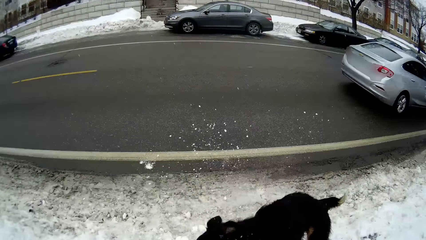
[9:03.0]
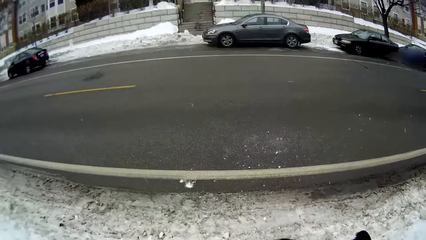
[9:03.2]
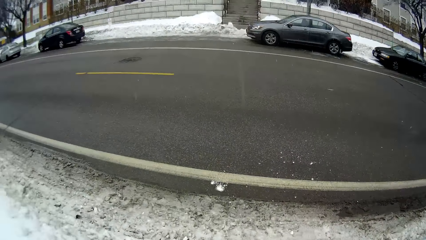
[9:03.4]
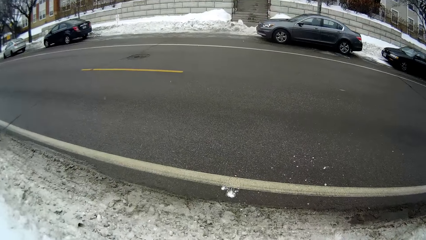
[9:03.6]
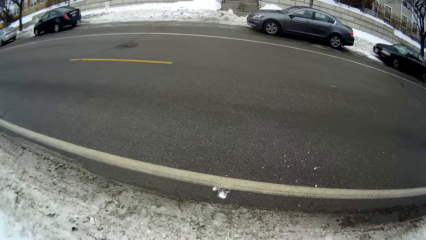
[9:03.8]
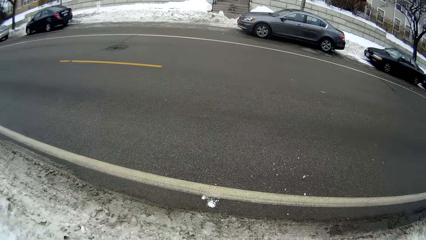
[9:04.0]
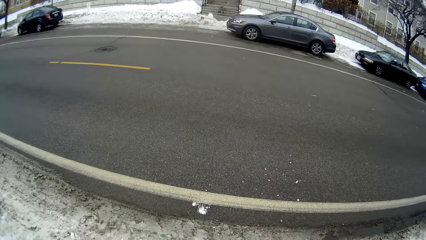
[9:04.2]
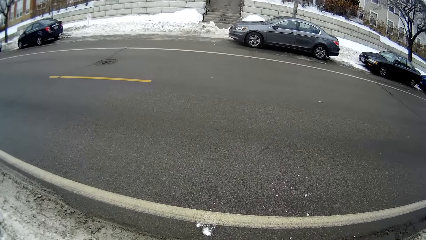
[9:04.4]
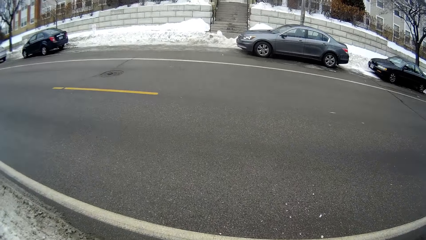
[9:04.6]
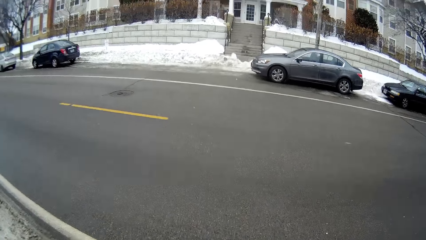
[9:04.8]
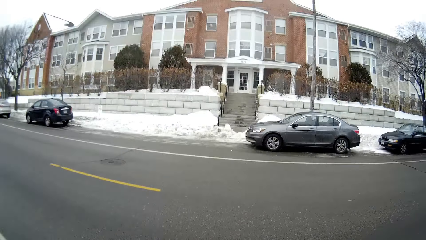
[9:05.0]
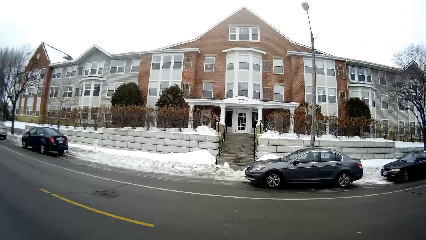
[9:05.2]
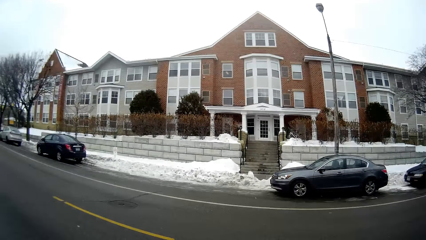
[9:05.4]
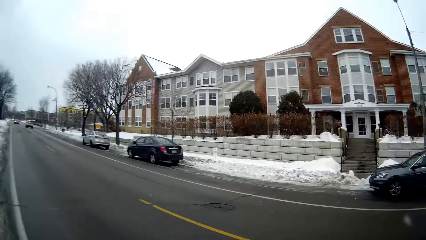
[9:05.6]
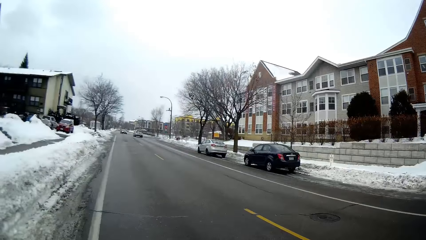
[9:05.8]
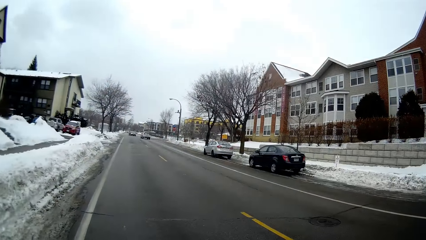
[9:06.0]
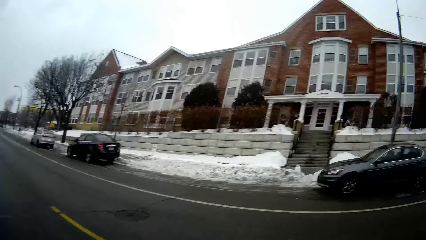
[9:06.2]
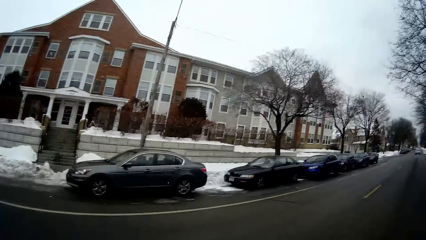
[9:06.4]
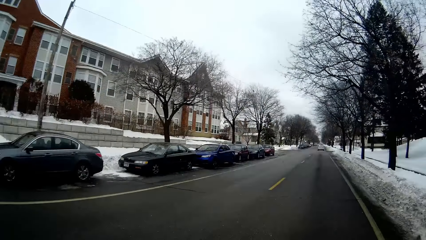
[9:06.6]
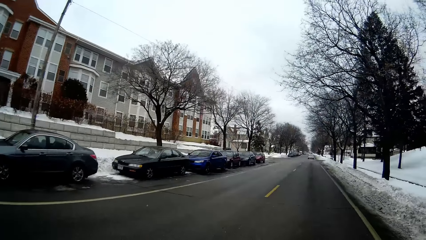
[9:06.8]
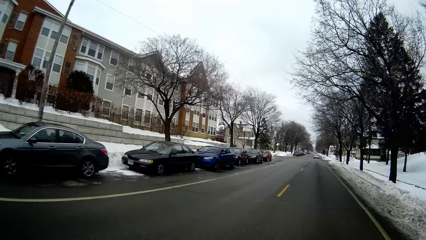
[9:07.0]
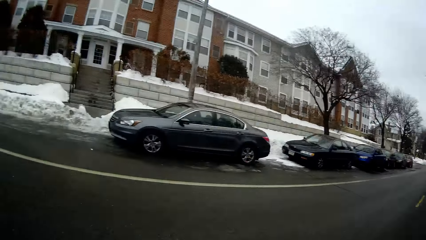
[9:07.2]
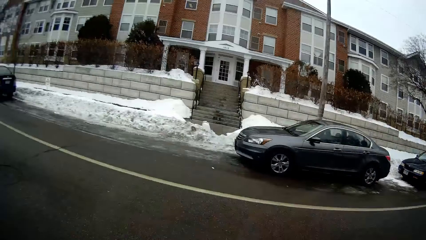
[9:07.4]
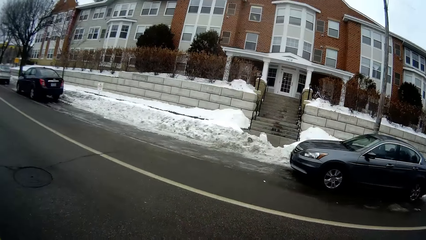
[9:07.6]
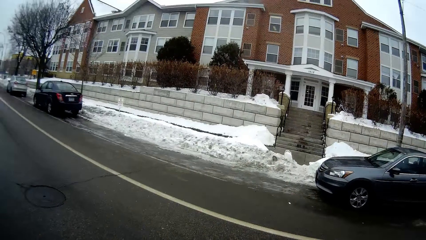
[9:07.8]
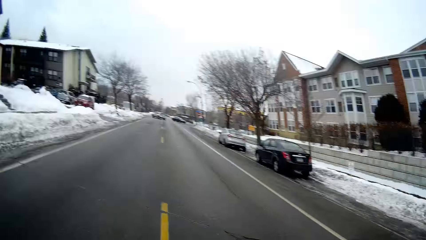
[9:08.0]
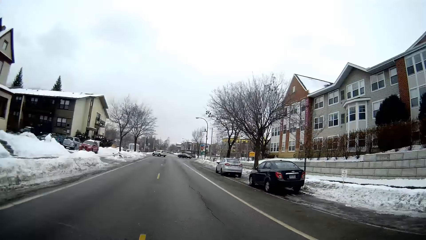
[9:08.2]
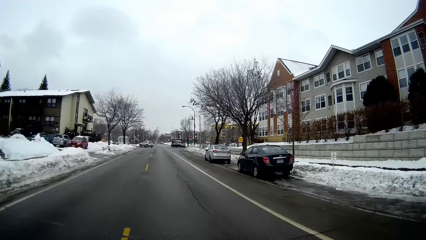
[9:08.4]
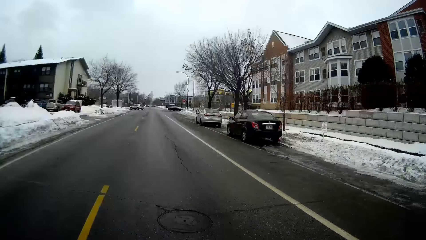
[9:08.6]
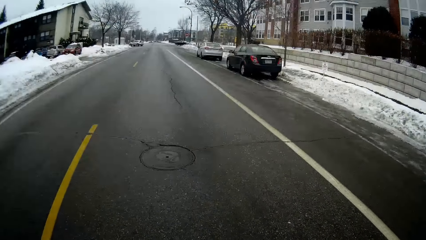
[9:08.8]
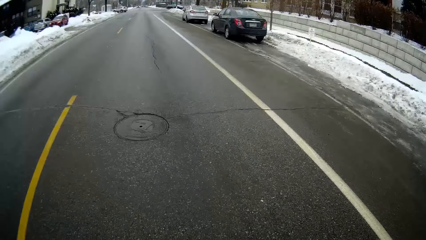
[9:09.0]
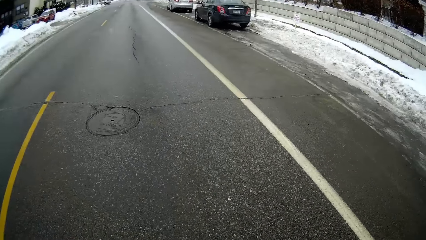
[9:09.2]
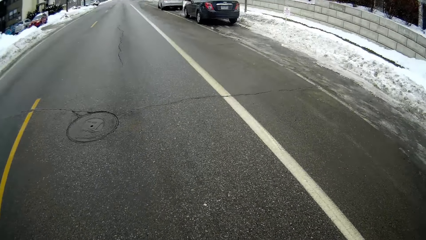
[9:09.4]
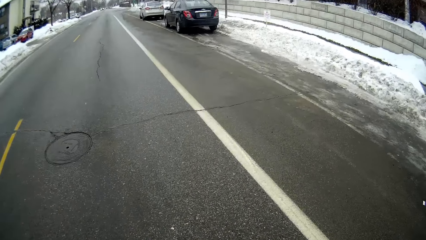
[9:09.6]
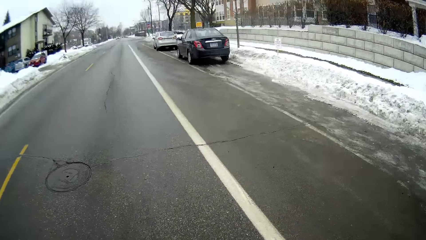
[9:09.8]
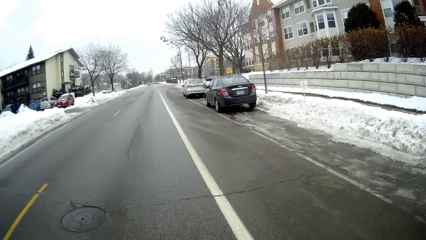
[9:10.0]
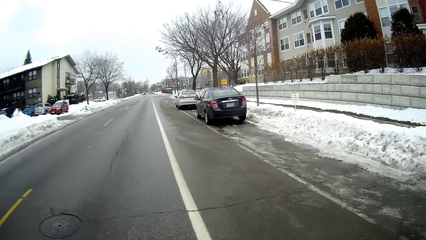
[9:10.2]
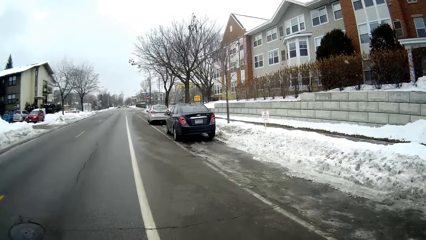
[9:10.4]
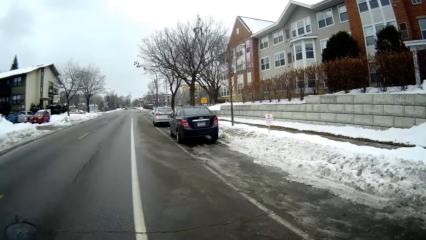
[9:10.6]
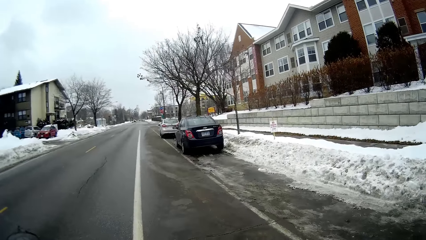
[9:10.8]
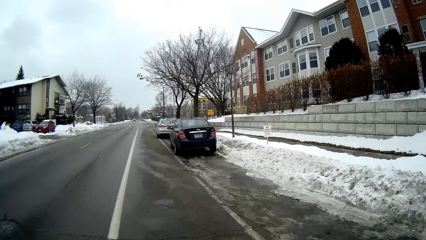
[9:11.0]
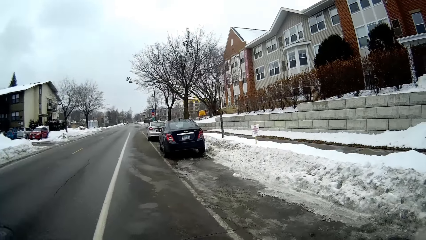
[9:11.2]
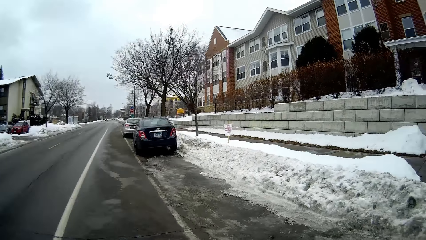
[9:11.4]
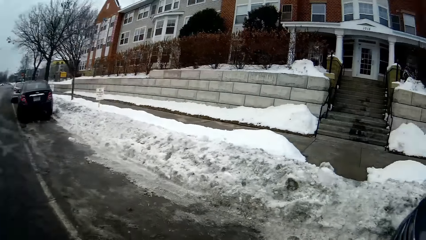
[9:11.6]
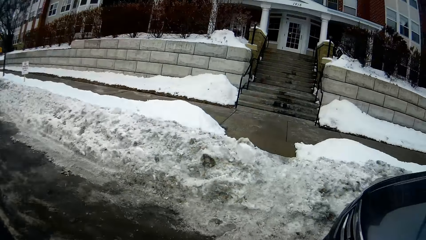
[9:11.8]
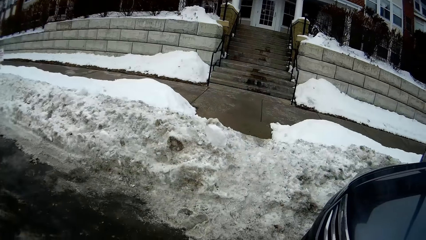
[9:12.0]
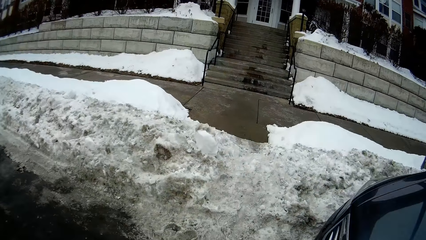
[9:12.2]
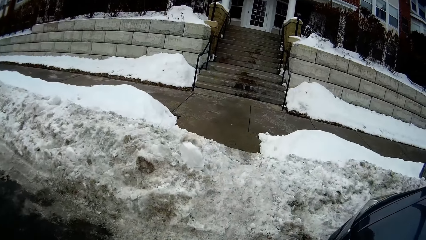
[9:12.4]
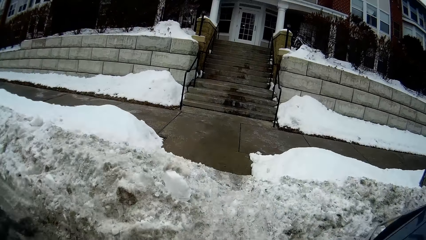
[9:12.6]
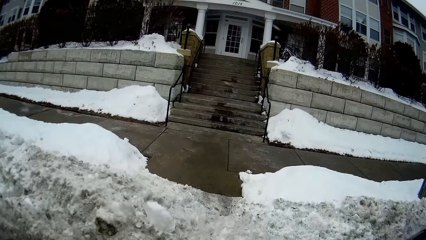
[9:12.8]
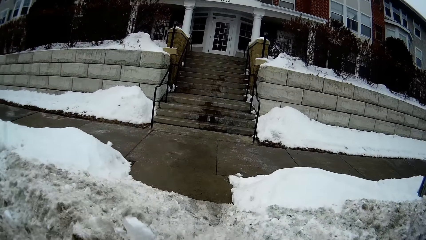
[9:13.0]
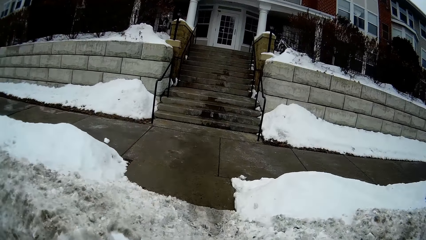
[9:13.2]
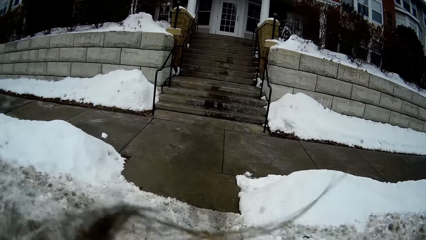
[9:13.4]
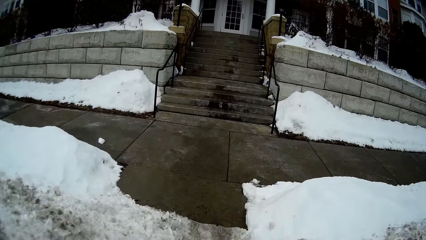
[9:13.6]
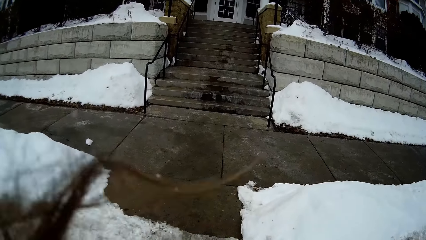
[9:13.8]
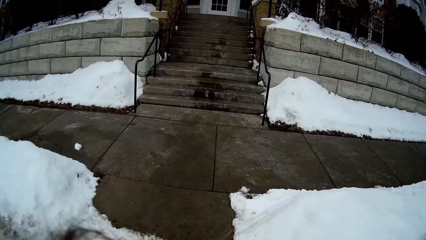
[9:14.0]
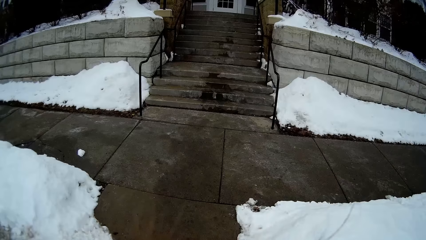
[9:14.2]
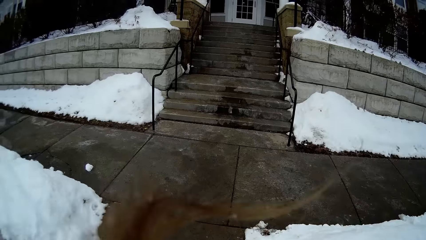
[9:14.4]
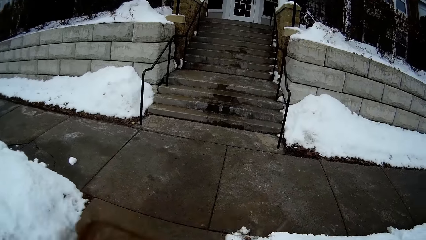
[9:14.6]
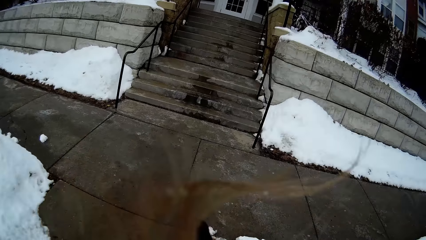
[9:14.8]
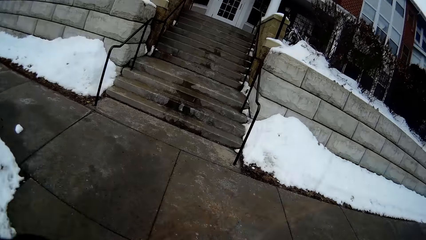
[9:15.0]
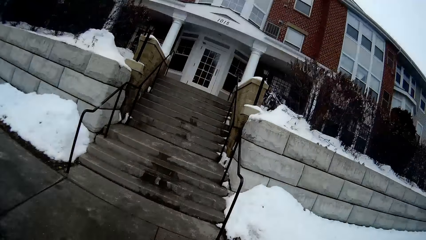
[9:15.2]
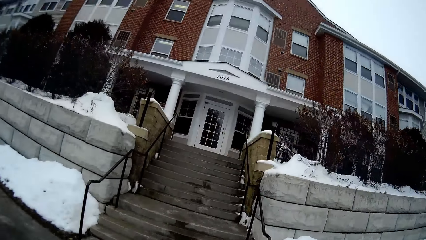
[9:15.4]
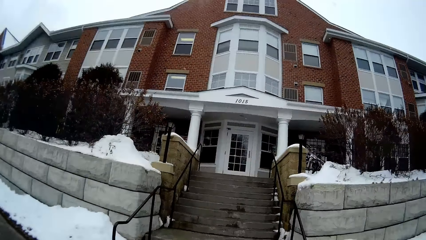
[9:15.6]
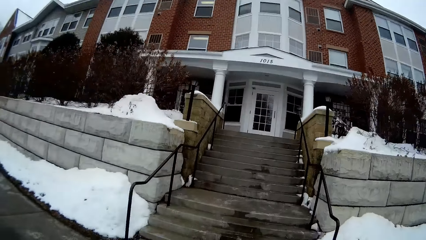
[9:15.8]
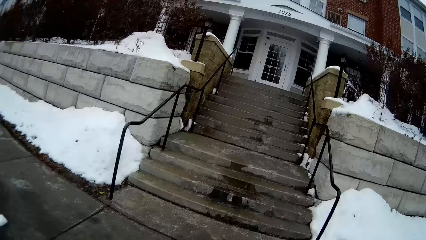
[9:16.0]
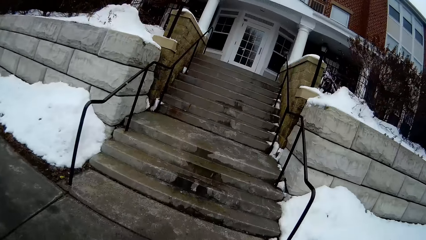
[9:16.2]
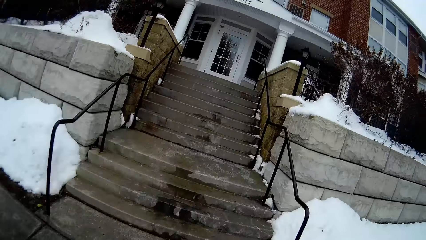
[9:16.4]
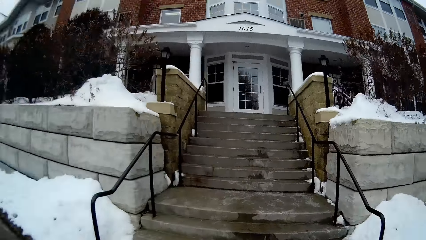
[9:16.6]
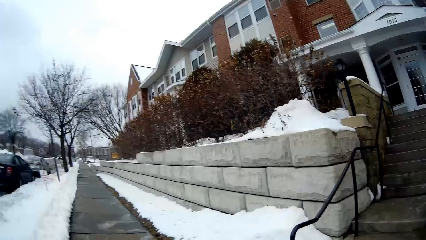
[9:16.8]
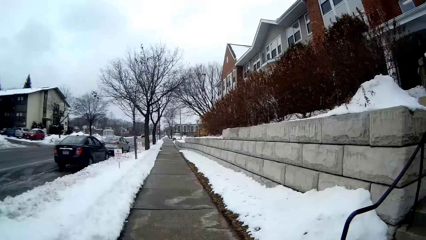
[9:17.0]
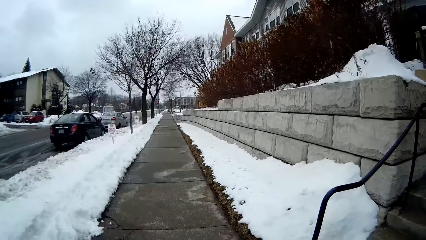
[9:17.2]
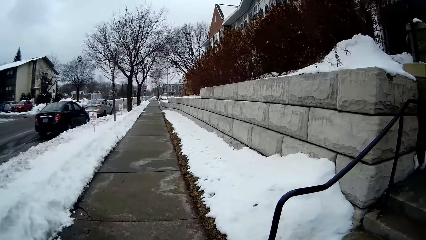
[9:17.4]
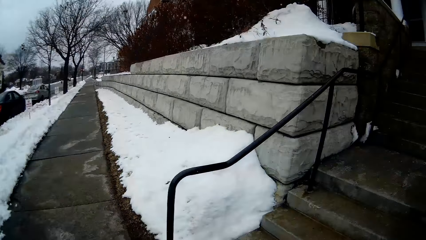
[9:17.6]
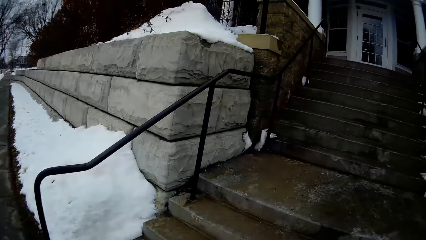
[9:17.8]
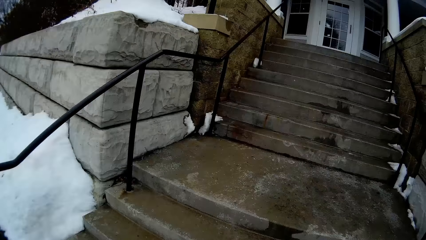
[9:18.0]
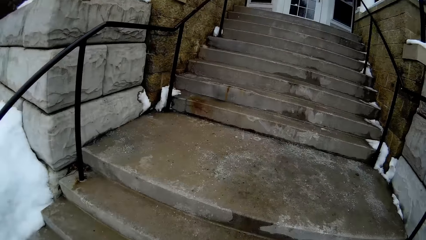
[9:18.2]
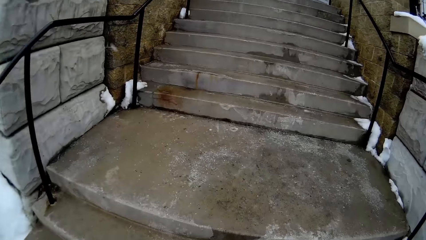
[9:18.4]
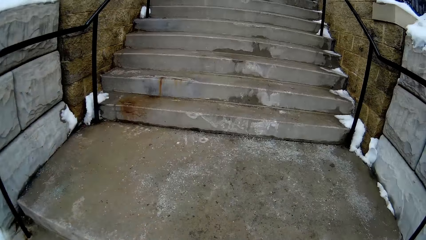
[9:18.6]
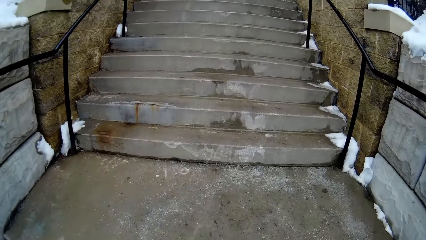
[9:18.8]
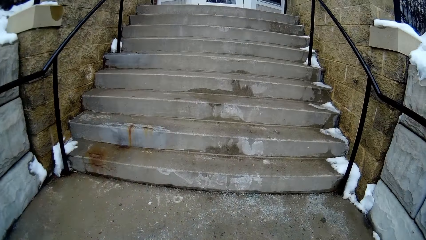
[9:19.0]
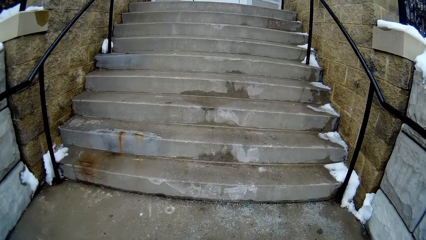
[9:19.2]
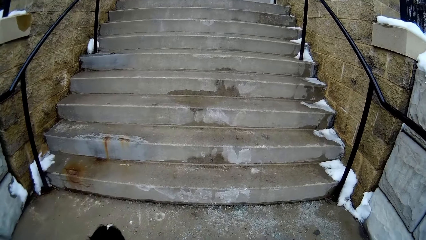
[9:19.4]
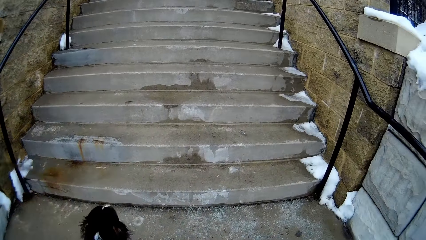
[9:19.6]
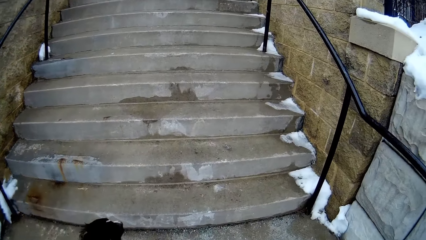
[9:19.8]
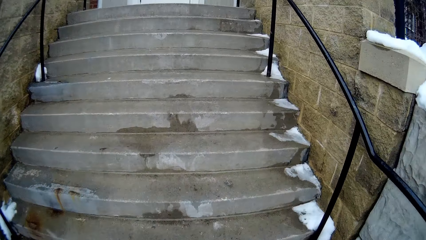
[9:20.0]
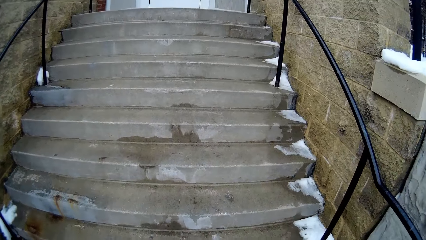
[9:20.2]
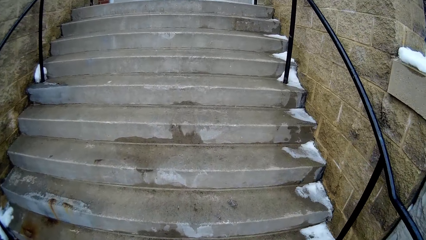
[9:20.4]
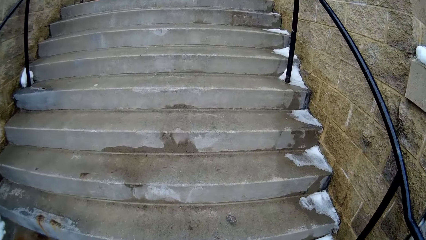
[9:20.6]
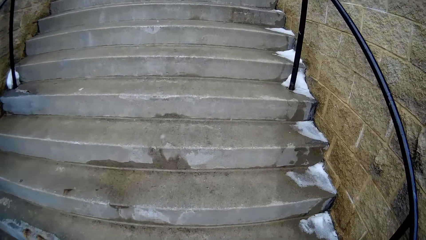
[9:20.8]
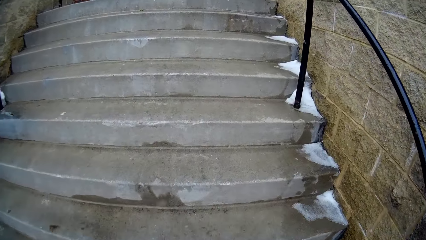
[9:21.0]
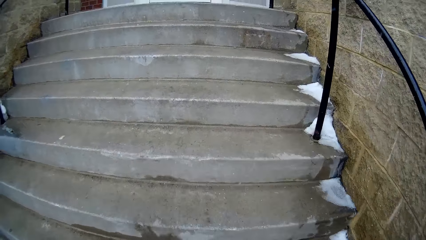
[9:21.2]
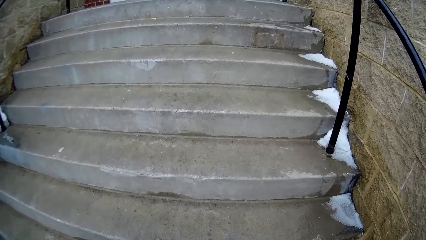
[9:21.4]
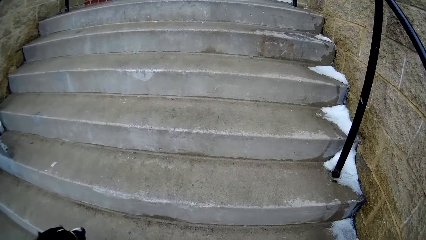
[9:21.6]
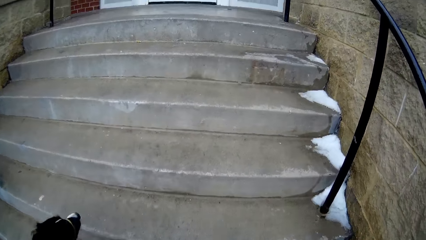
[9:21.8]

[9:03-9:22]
The camera wearer crosses a road with the dog. They ascend the stairs.
